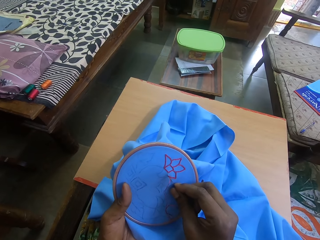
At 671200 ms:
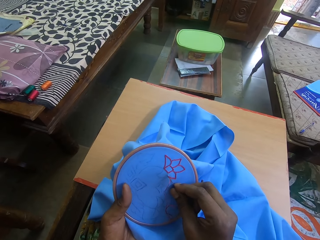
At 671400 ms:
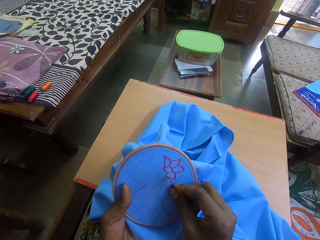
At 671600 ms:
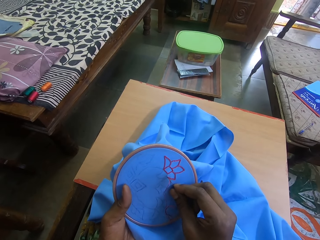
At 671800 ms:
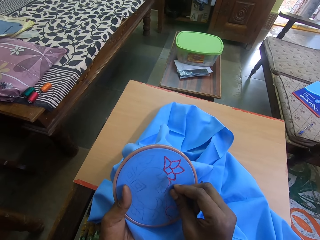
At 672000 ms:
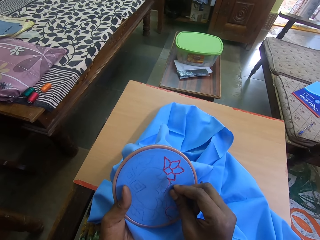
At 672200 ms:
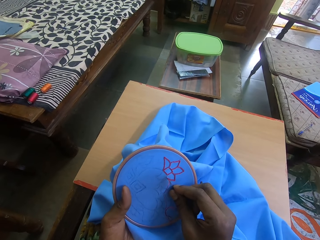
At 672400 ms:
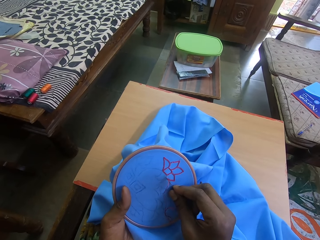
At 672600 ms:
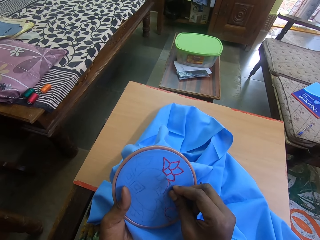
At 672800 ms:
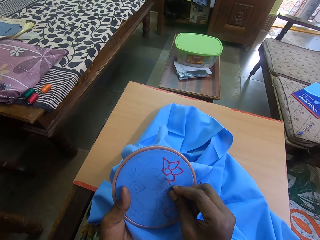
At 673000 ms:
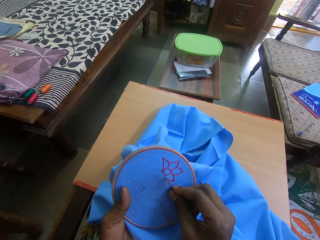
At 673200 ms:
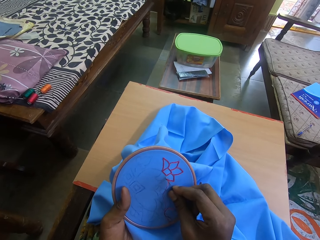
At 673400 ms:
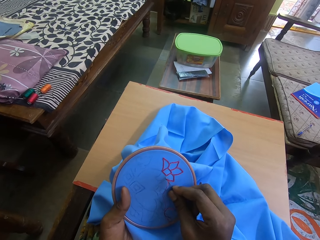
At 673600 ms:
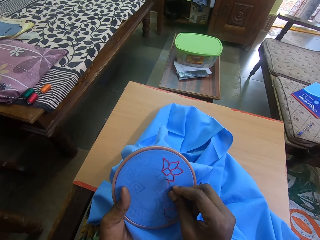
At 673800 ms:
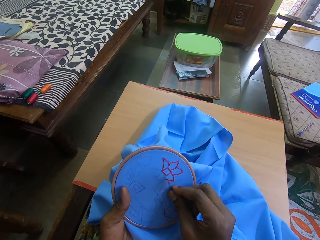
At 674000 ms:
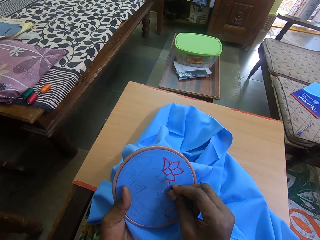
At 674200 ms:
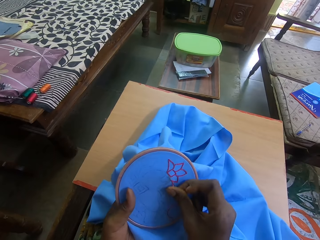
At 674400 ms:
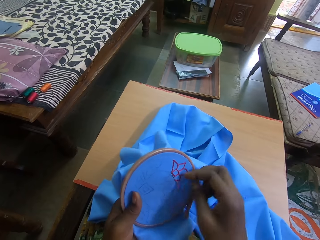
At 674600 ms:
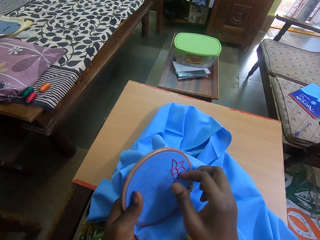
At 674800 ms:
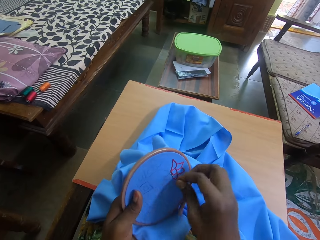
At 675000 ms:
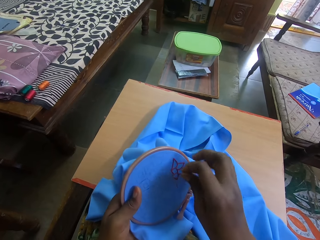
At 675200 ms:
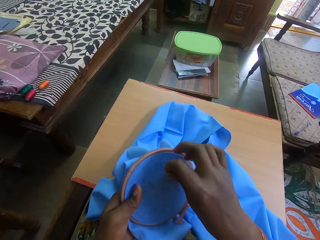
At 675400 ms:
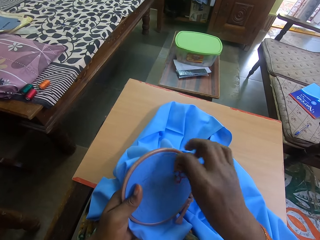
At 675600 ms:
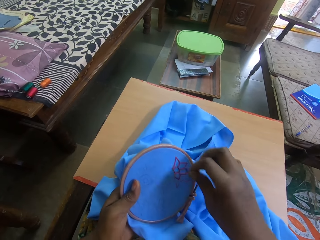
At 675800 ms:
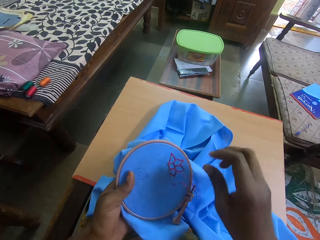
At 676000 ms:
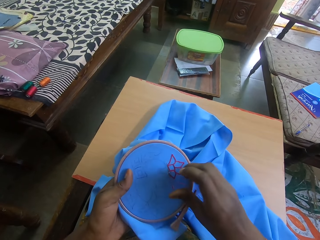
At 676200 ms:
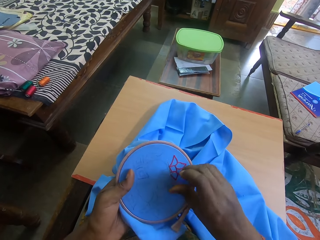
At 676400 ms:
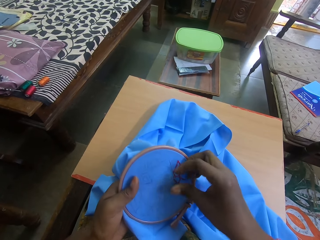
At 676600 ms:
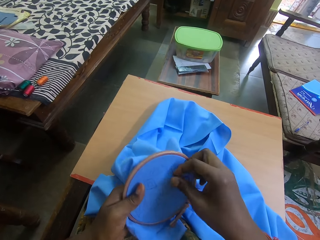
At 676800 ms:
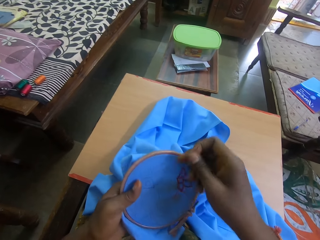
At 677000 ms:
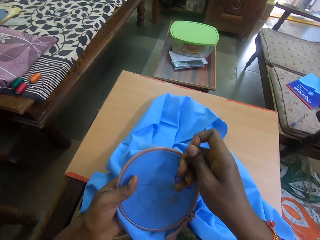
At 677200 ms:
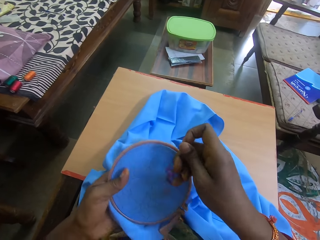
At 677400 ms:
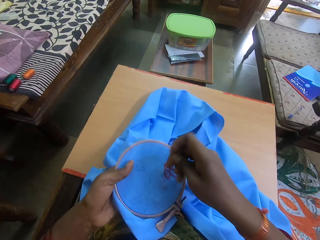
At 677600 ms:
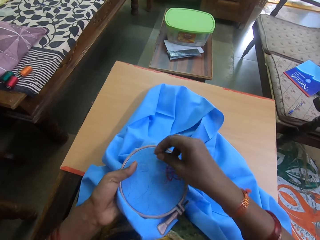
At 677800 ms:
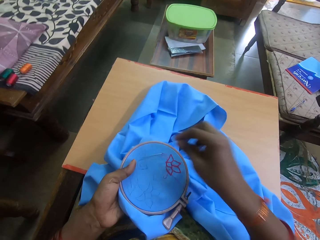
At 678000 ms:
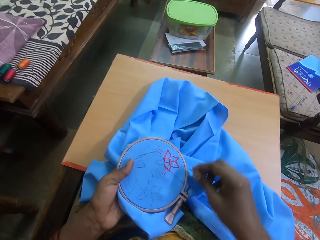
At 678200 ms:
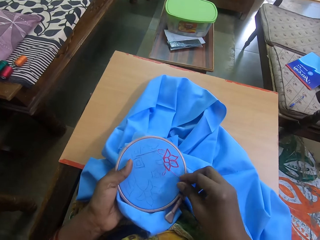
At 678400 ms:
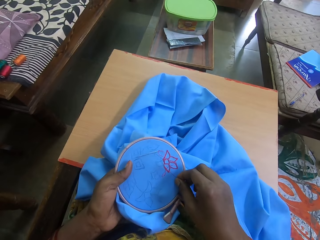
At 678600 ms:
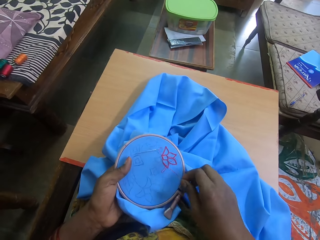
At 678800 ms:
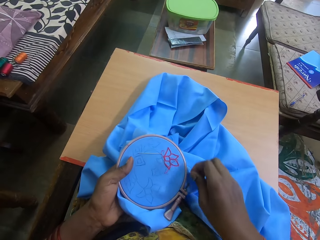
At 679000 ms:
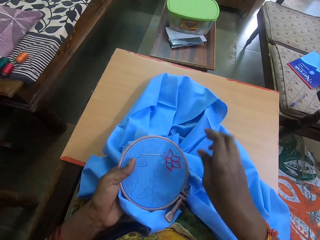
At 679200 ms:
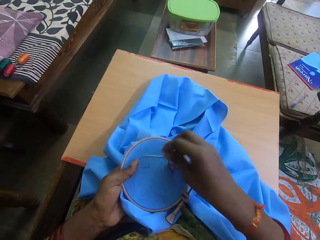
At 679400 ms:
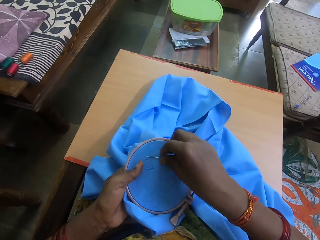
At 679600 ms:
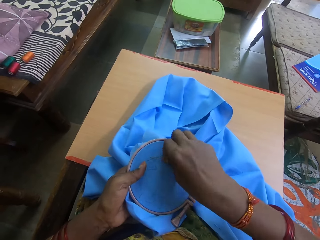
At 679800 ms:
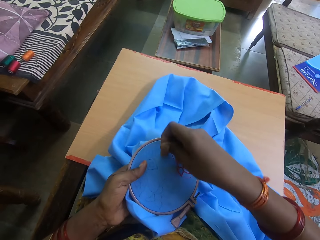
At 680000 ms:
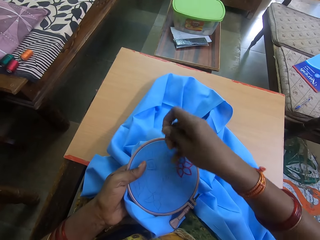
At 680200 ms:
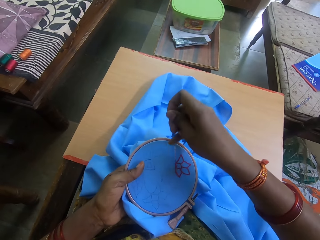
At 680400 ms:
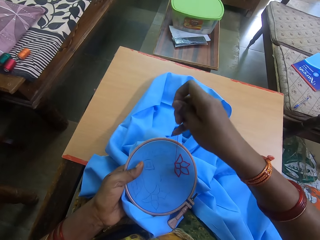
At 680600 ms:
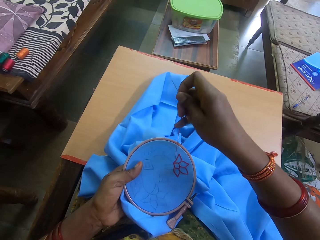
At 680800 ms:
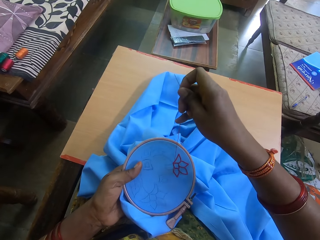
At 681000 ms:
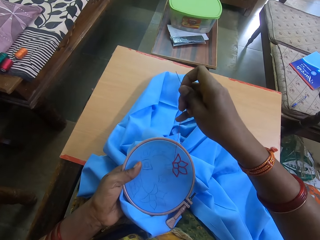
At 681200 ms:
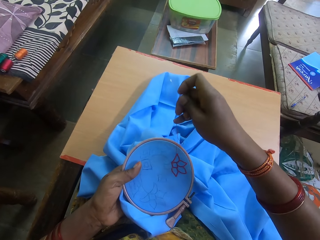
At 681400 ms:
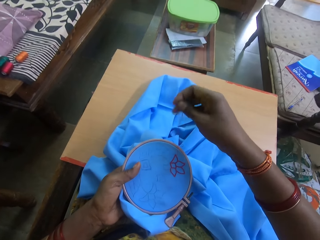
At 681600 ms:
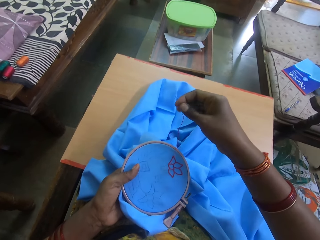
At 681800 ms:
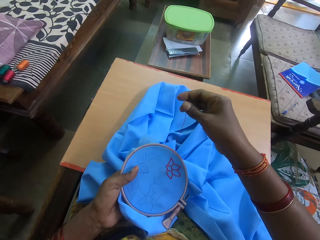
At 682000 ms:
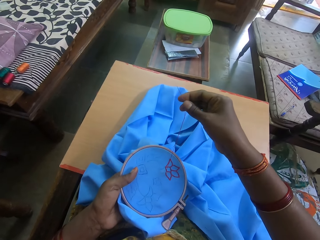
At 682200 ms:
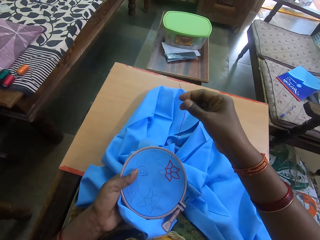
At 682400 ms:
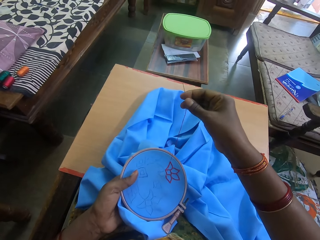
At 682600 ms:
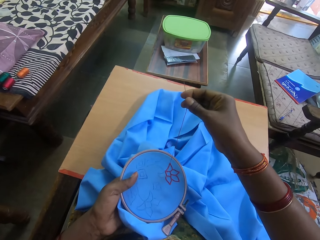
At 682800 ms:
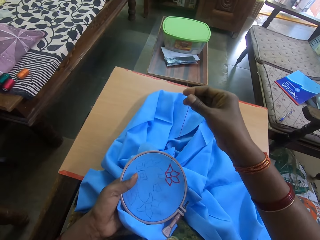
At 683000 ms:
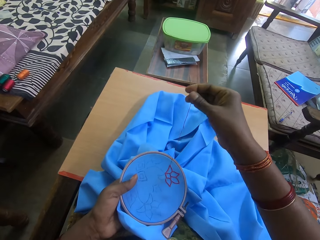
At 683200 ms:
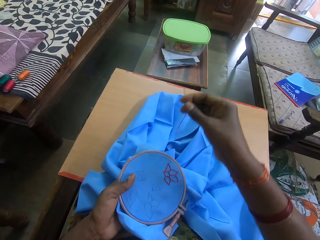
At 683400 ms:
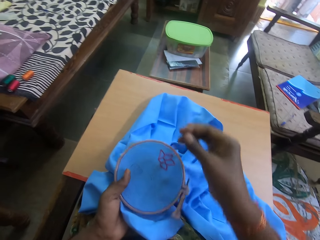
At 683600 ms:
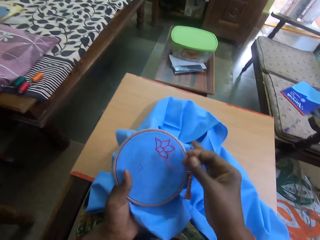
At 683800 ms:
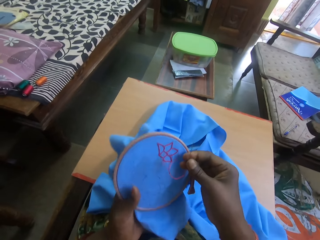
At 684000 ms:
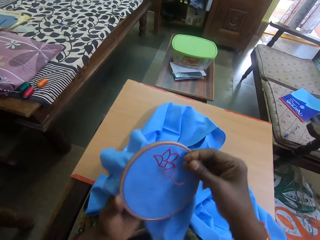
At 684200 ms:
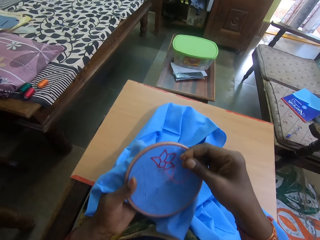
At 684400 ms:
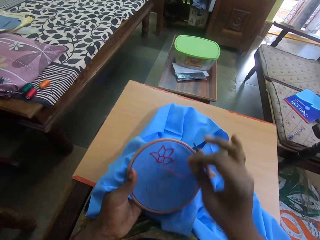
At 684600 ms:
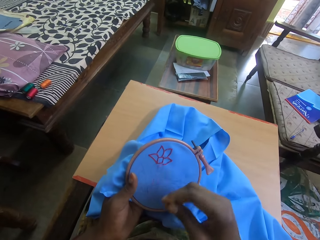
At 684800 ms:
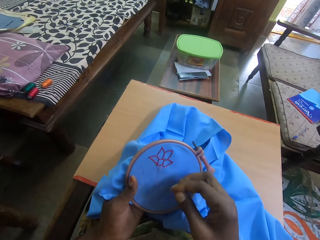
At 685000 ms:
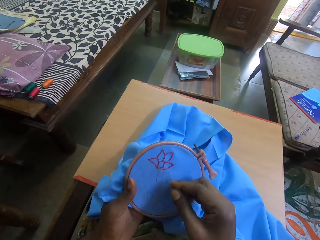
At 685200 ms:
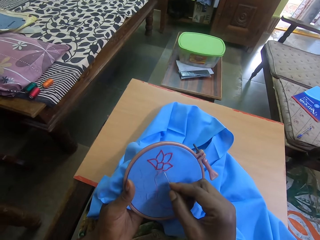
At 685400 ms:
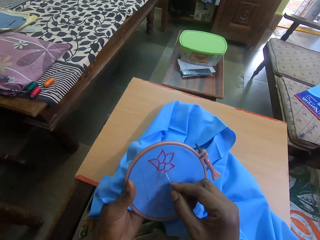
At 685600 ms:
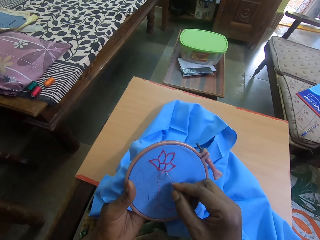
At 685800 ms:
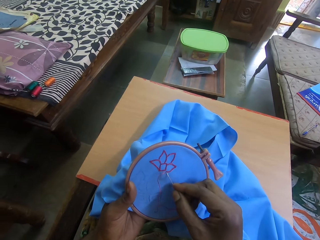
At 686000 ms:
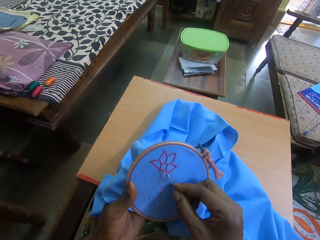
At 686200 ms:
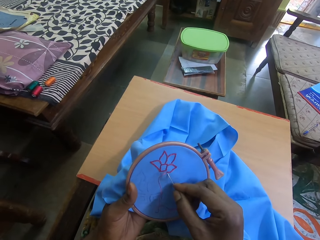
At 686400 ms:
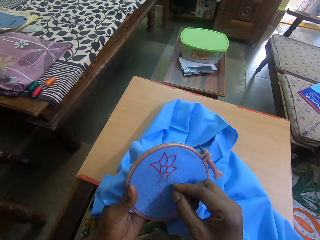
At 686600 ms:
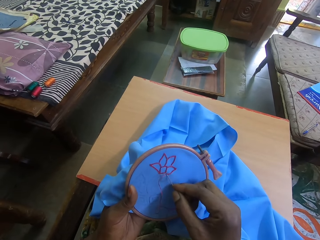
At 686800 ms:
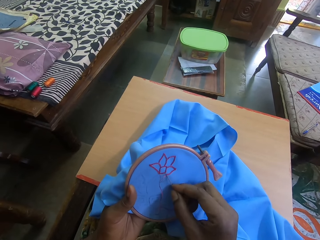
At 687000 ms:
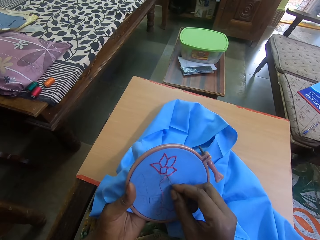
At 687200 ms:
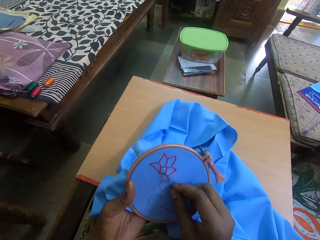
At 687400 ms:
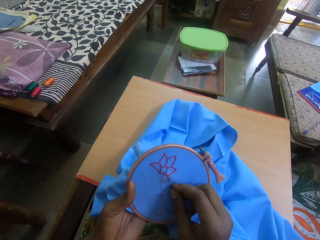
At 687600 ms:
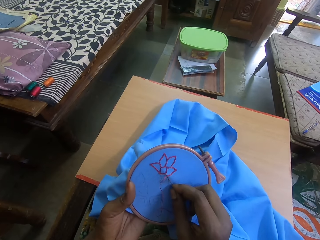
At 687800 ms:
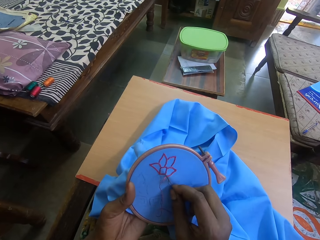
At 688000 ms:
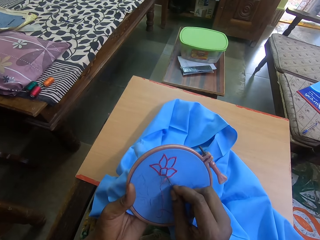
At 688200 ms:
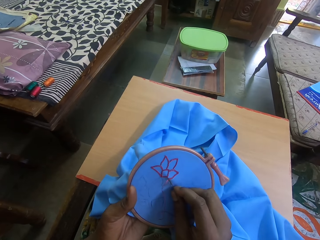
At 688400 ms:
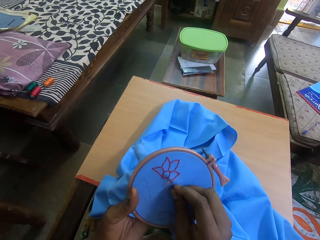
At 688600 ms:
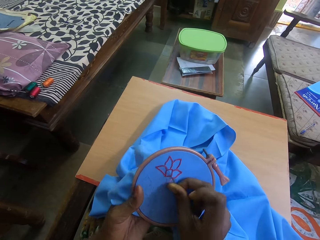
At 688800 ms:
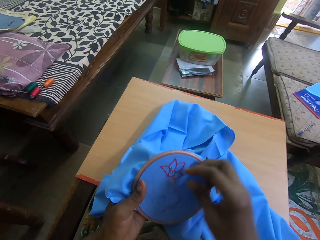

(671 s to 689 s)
The camera wearer stitches the cloth. They adjust the thread. They adjust the needle. They pull the thread. They drop the needle on the cloth. They adjust the thread. They pick up the needle. They pull the thread. They adjust the cloth. They stitch the cloth.

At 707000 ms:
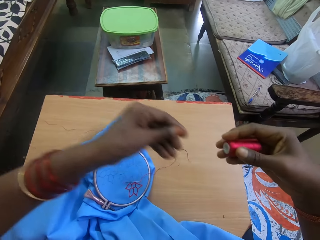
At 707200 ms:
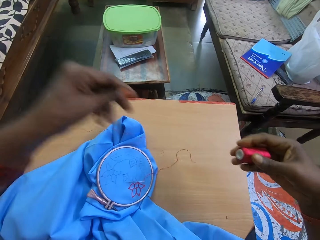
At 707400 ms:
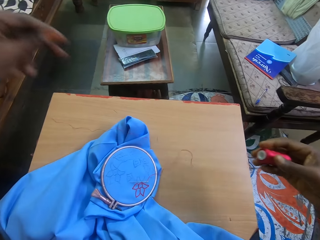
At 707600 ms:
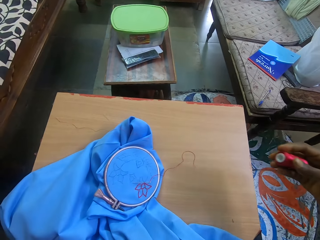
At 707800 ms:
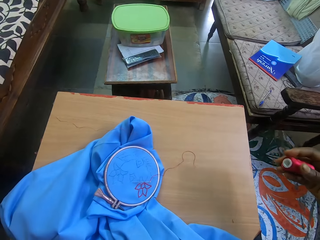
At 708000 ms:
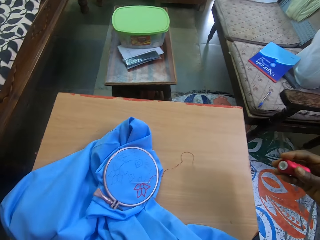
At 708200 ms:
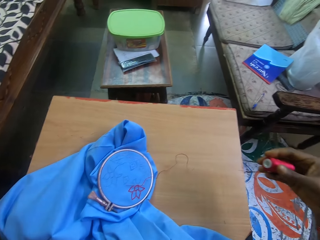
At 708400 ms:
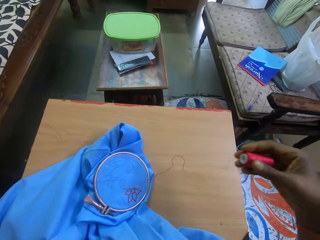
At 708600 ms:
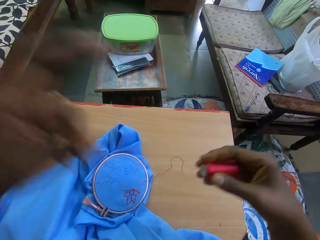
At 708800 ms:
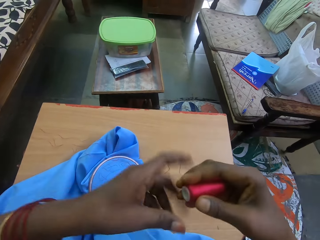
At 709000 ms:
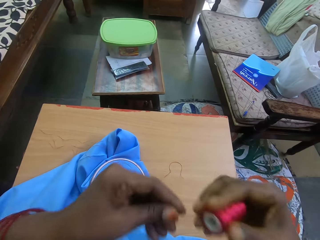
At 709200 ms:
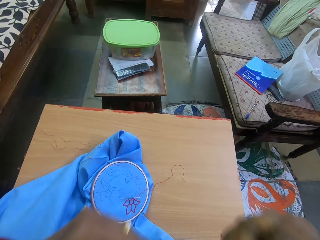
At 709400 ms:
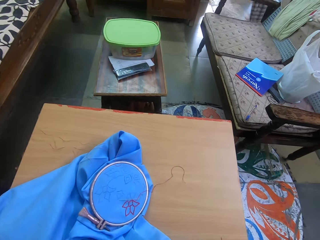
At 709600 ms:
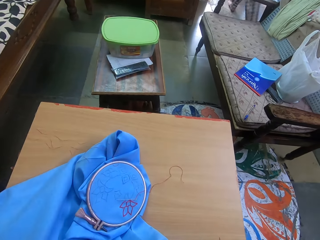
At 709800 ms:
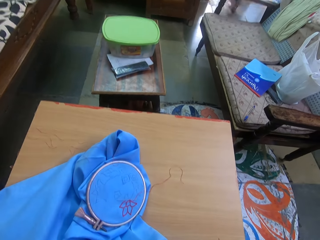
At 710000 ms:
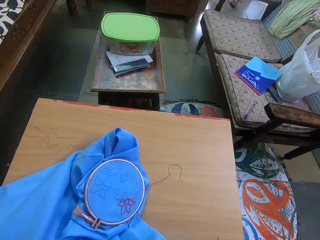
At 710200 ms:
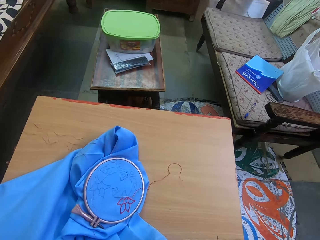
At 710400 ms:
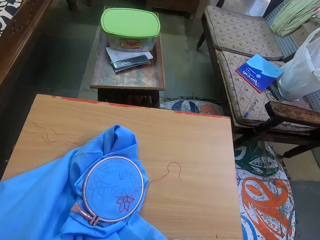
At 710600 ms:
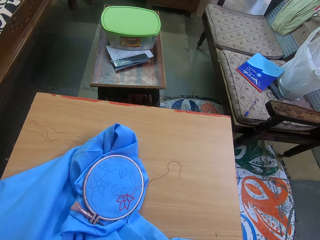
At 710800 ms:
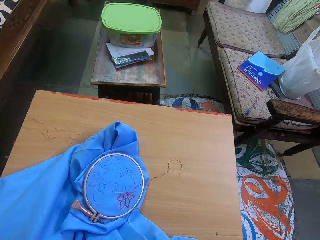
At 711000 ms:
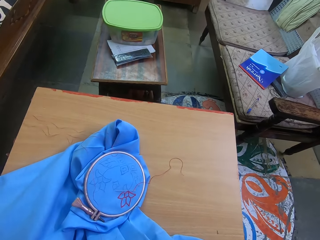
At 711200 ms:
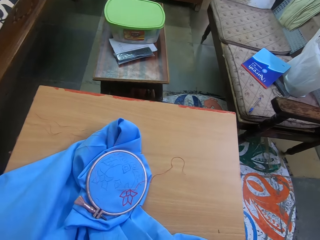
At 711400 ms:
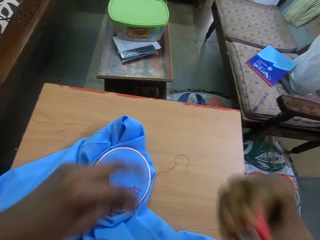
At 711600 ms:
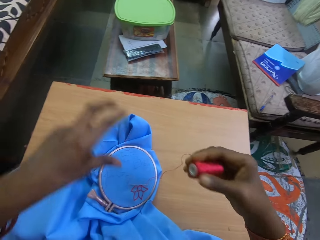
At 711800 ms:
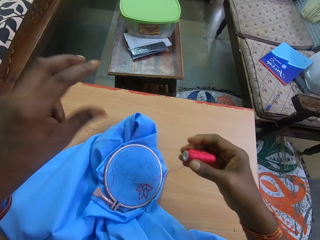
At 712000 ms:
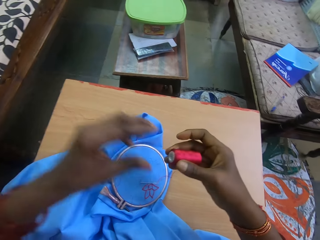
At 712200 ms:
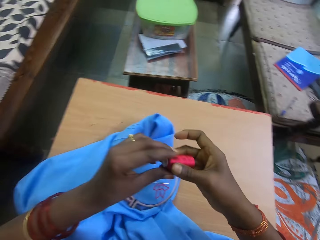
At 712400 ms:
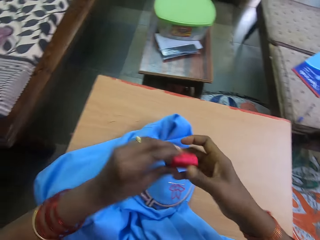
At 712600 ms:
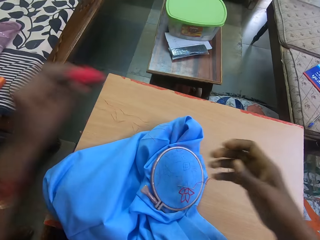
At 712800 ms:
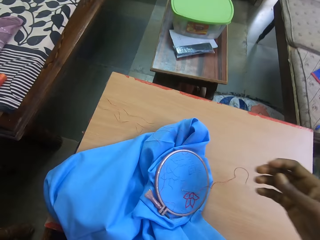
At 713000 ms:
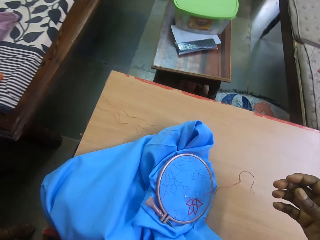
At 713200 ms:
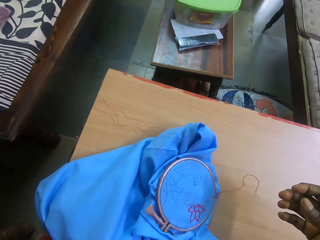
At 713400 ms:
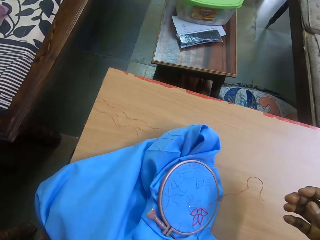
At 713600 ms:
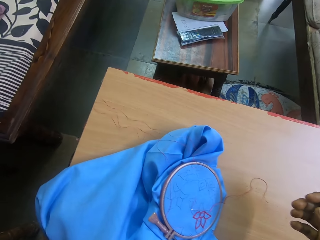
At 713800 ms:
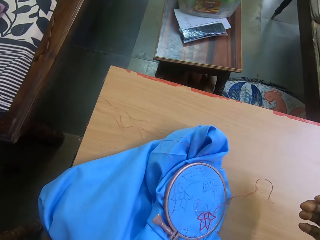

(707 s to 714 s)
The camera wearer lifts the roll of thread. They hold the roll of thread with the other hand.
